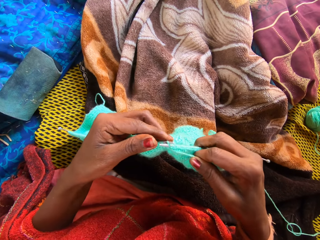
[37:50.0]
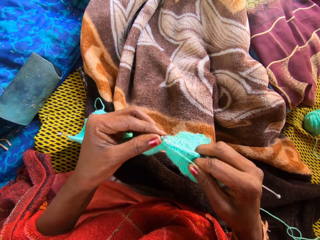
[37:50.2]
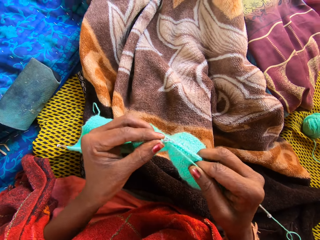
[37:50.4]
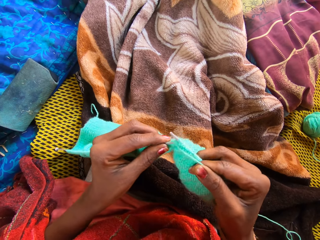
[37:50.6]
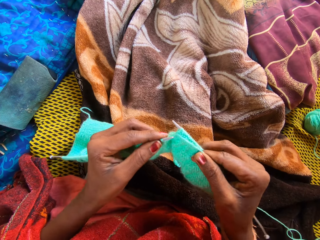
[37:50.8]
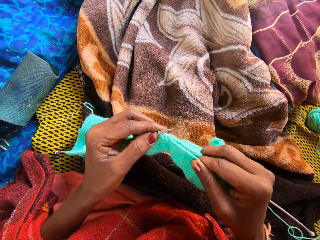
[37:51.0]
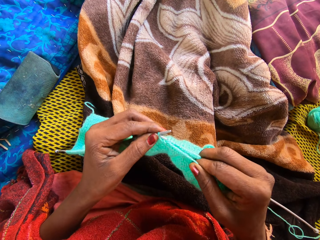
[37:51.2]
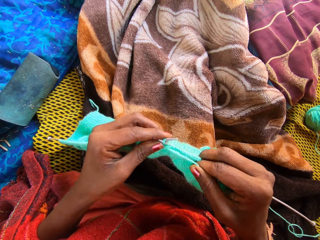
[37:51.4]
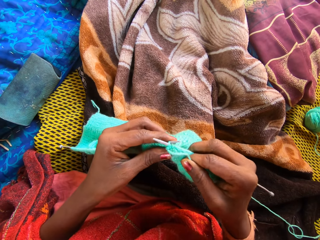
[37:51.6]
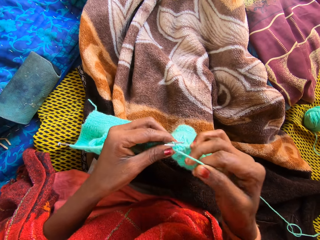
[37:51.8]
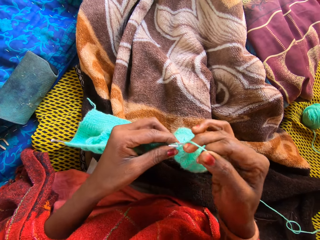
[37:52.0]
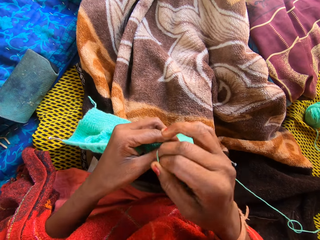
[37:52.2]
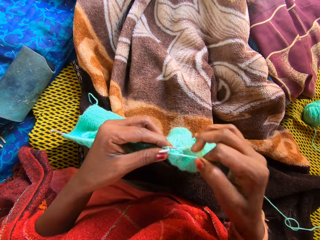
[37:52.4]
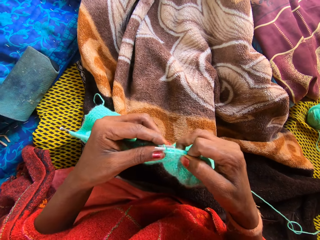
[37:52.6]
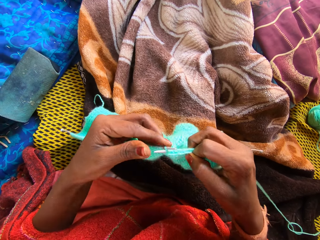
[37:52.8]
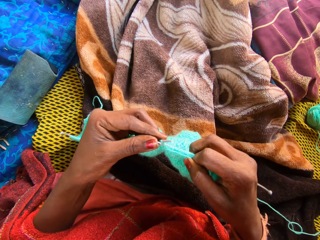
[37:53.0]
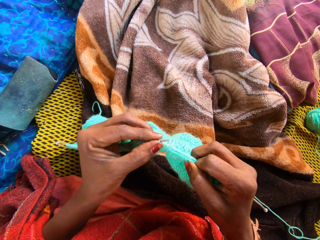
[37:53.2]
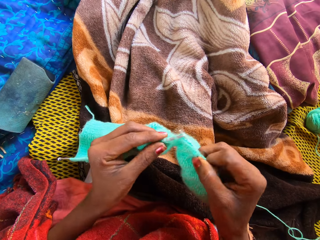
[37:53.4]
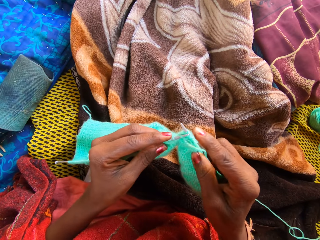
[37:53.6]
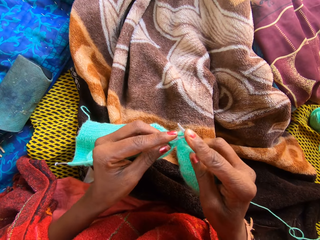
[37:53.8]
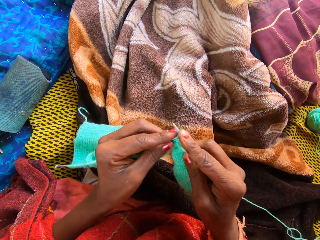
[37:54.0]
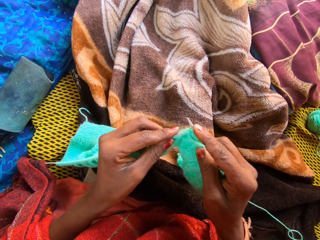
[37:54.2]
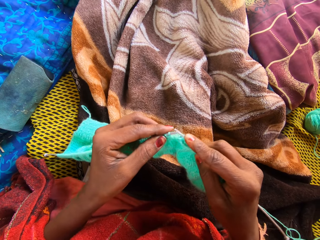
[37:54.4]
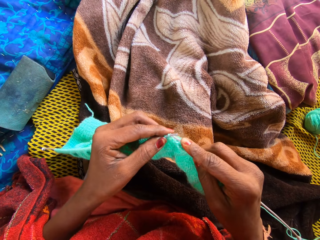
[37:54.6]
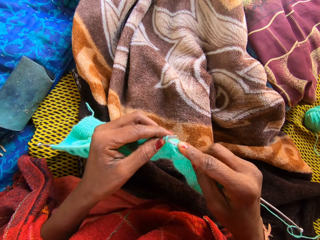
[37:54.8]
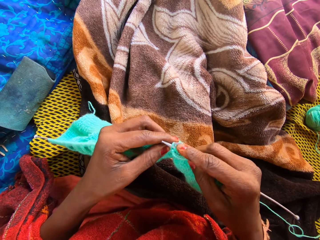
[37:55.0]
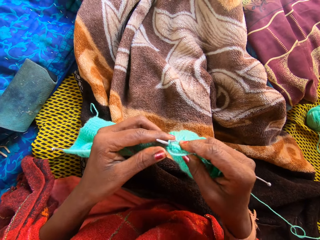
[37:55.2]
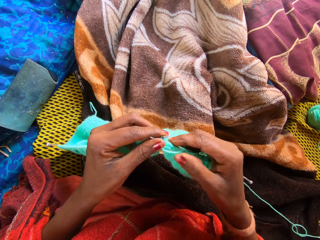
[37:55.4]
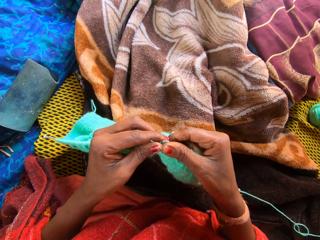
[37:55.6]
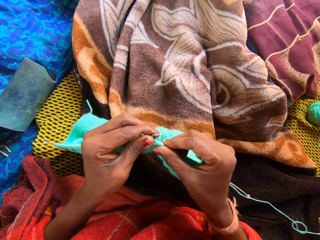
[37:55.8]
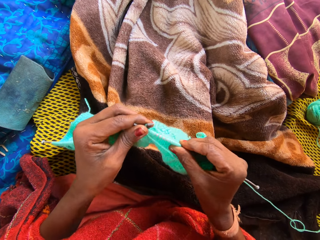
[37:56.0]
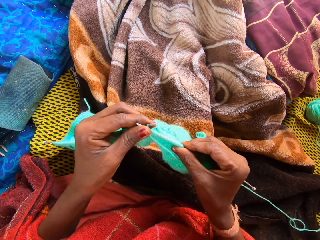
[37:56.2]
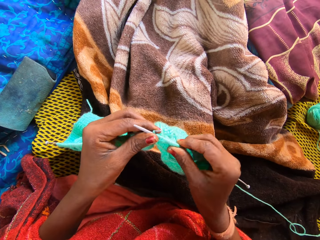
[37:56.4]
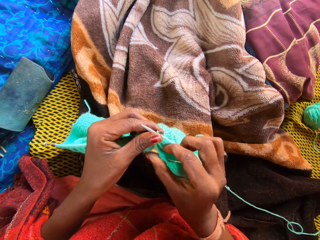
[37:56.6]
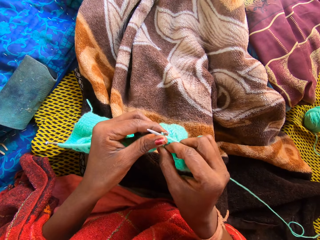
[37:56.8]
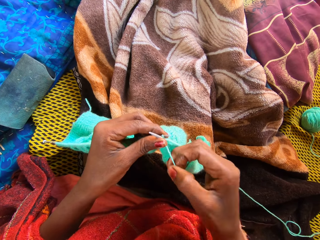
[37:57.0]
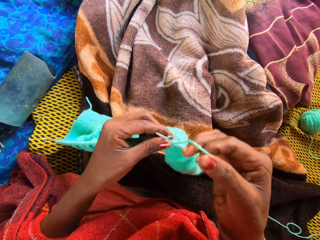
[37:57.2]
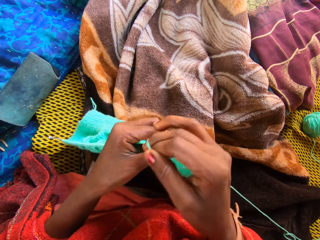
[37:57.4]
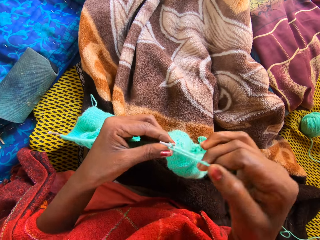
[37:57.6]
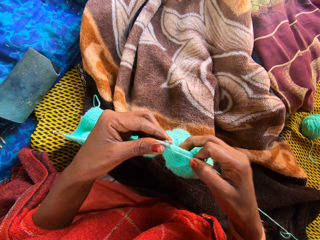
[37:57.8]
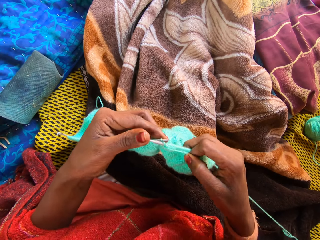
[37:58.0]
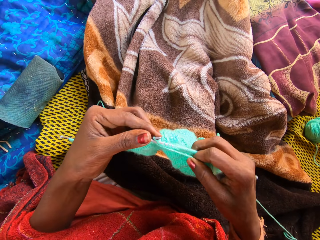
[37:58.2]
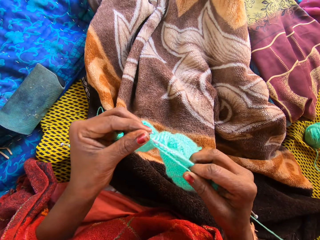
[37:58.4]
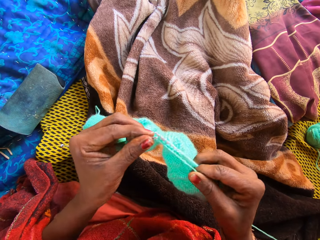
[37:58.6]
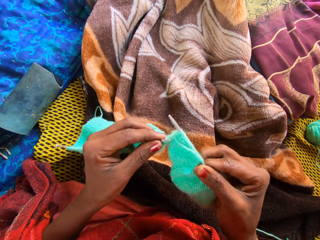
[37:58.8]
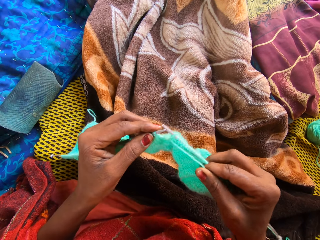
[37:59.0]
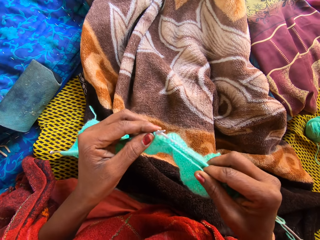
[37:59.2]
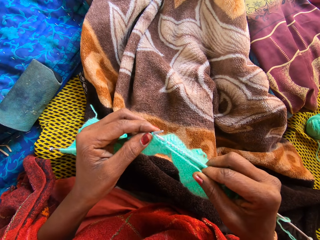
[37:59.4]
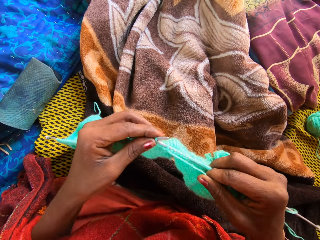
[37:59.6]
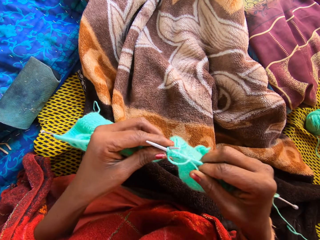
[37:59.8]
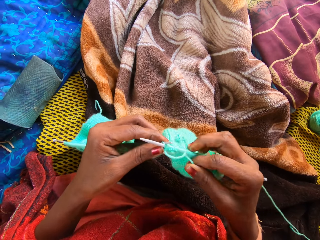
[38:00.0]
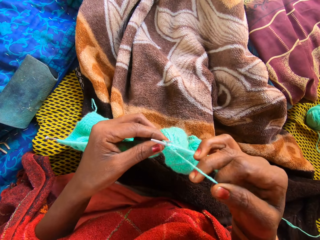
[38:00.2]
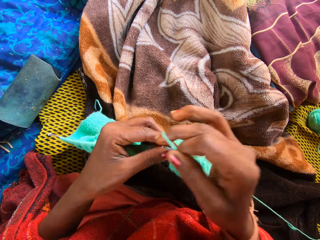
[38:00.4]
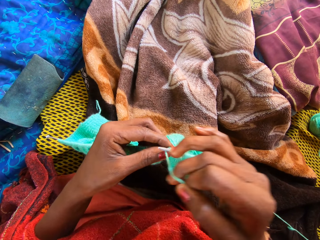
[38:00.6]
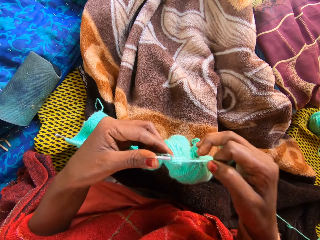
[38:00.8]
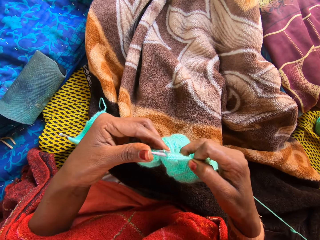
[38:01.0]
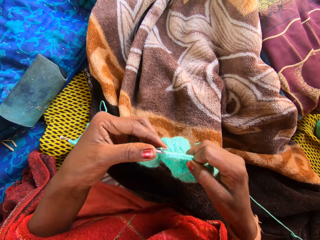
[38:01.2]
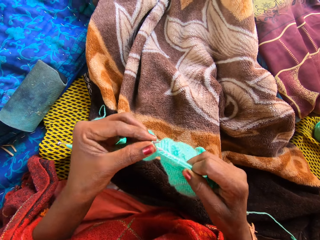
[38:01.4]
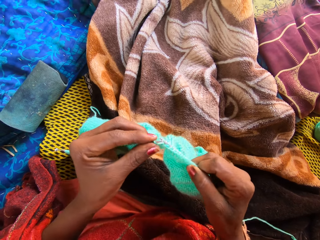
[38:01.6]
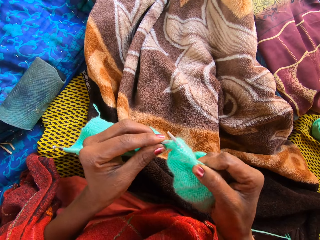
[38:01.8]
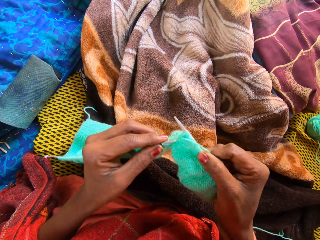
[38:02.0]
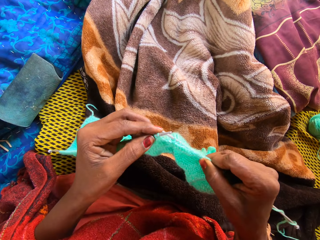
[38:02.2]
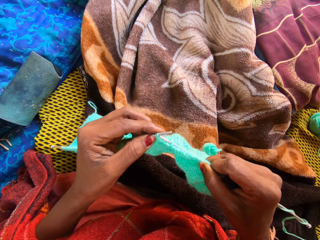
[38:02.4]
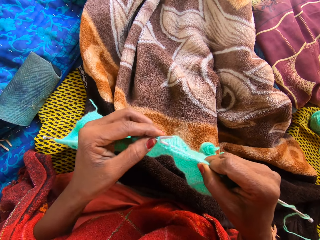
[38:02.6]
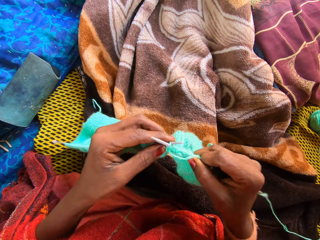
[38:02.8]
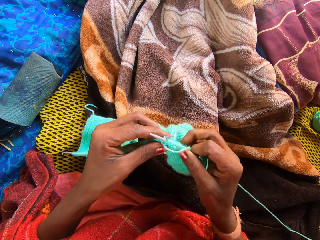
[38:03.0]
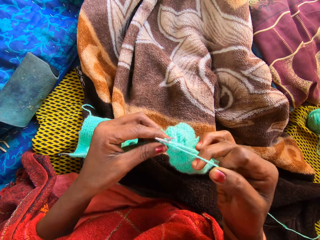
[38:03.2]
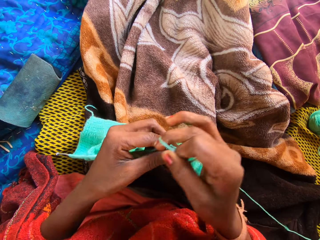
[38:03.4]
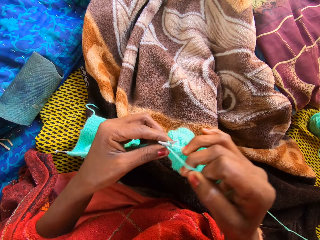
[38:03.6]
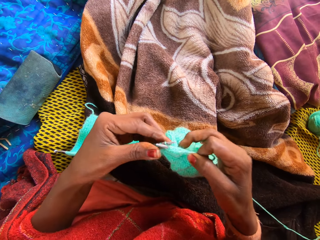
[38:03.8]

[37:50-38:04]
The camera wearer rolls the thread on the knitting needle. They hold the knitting needle. They knit the fabric.

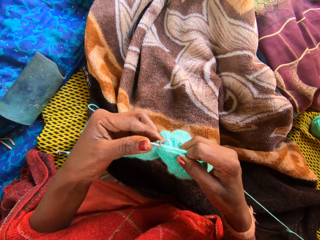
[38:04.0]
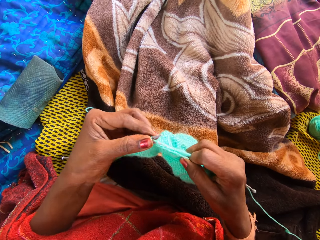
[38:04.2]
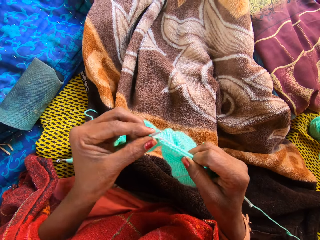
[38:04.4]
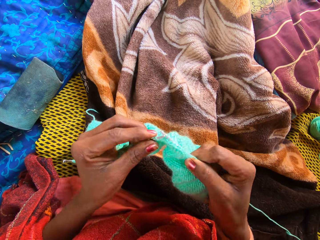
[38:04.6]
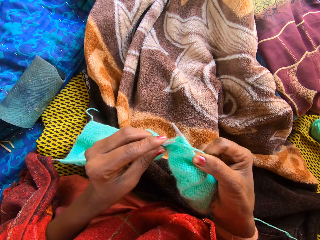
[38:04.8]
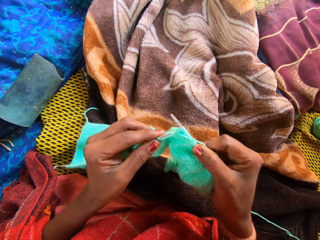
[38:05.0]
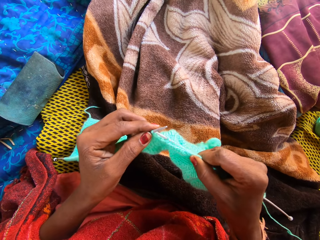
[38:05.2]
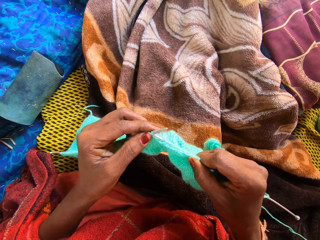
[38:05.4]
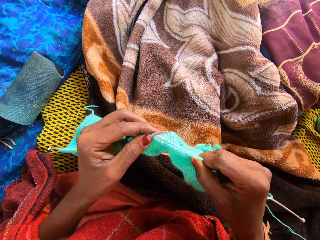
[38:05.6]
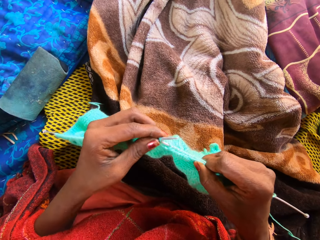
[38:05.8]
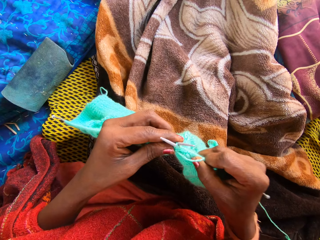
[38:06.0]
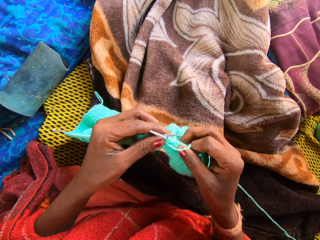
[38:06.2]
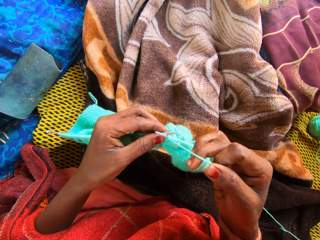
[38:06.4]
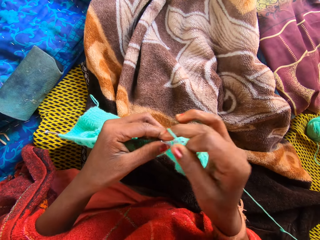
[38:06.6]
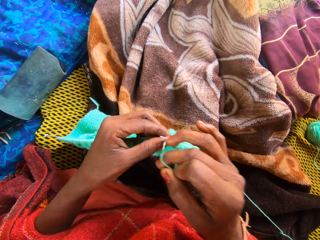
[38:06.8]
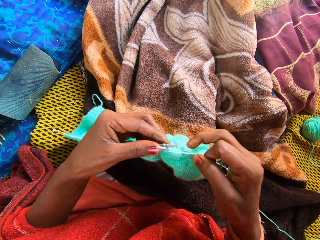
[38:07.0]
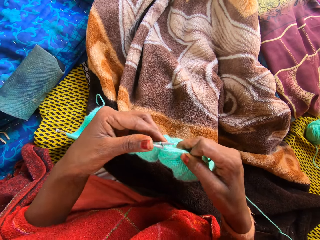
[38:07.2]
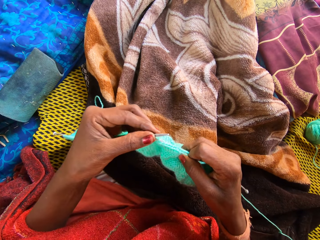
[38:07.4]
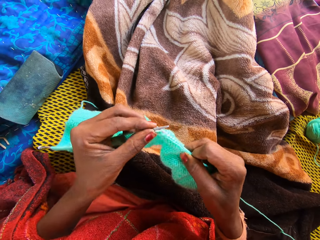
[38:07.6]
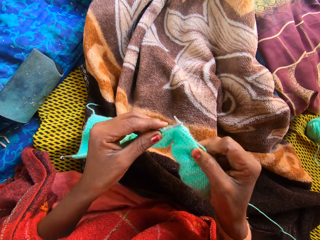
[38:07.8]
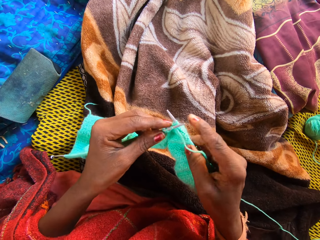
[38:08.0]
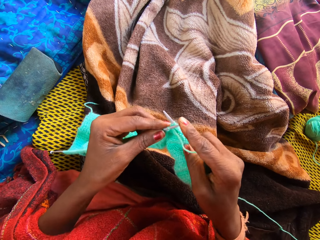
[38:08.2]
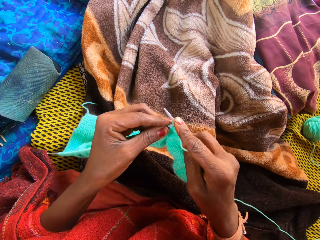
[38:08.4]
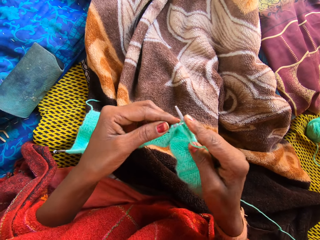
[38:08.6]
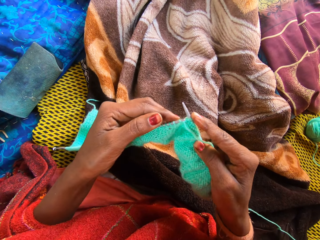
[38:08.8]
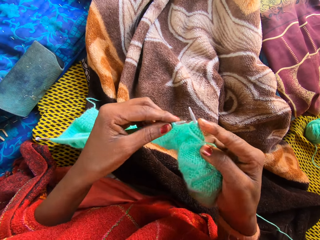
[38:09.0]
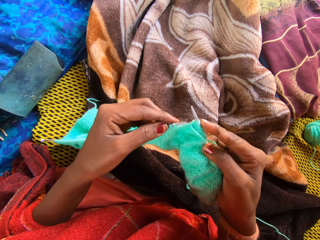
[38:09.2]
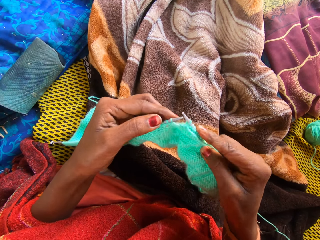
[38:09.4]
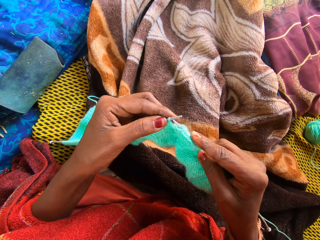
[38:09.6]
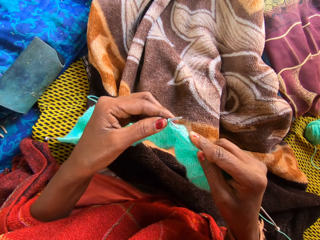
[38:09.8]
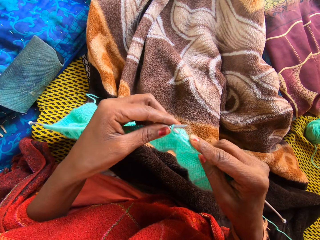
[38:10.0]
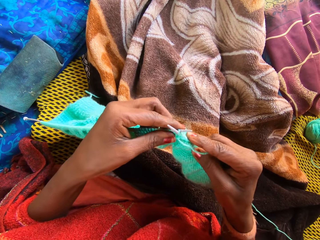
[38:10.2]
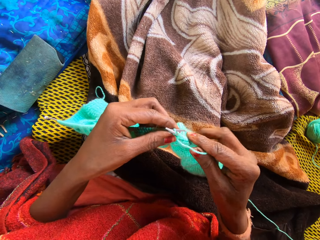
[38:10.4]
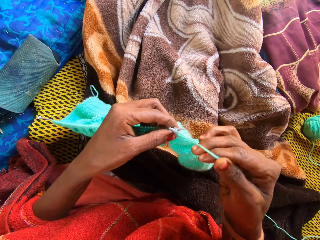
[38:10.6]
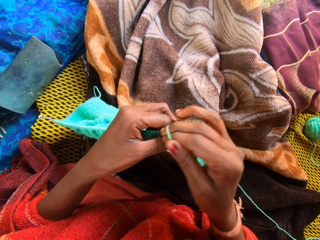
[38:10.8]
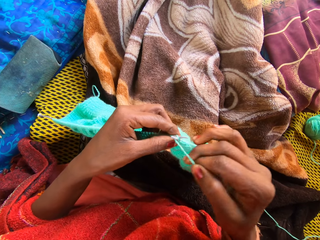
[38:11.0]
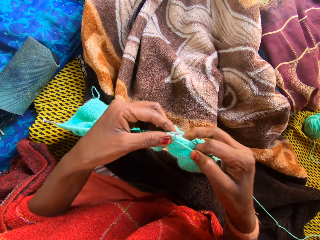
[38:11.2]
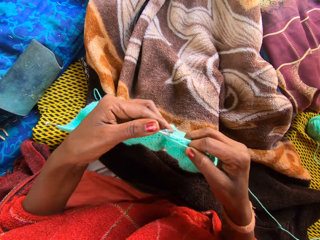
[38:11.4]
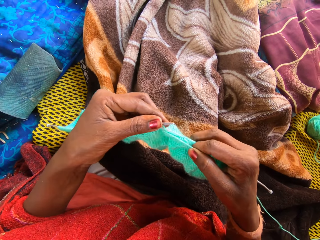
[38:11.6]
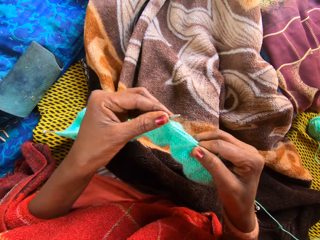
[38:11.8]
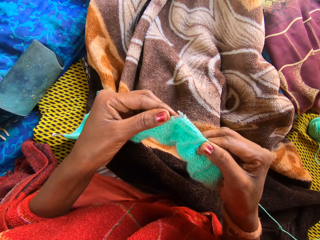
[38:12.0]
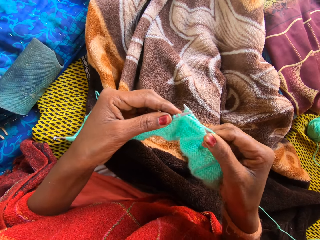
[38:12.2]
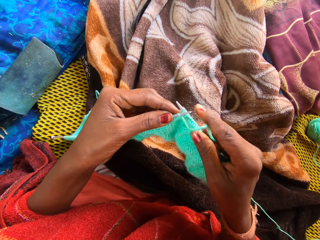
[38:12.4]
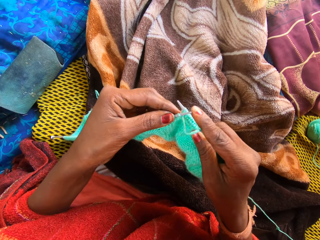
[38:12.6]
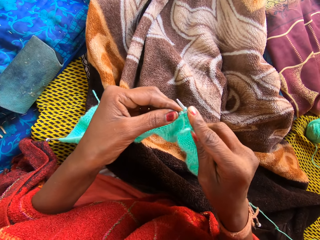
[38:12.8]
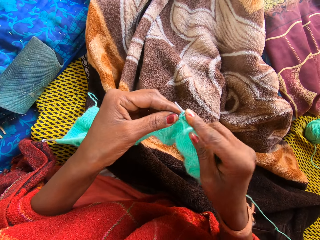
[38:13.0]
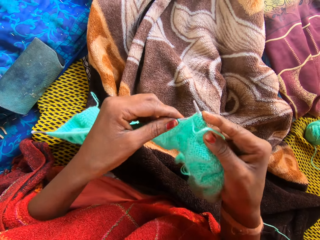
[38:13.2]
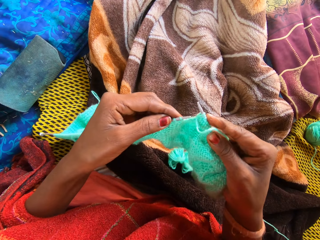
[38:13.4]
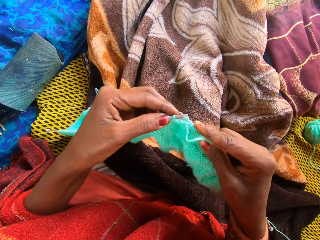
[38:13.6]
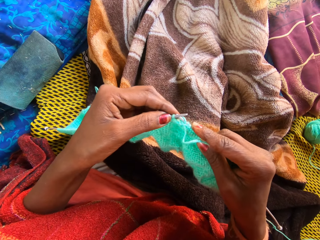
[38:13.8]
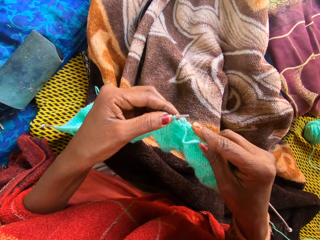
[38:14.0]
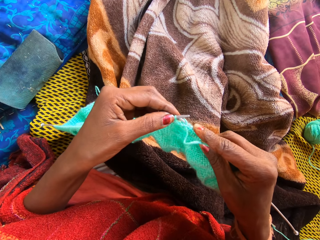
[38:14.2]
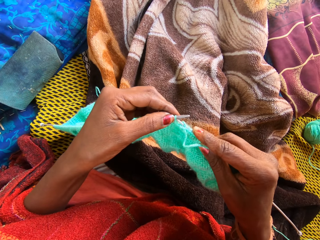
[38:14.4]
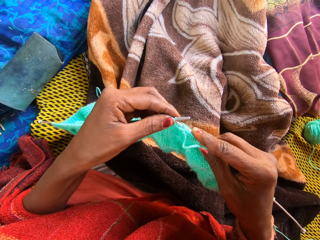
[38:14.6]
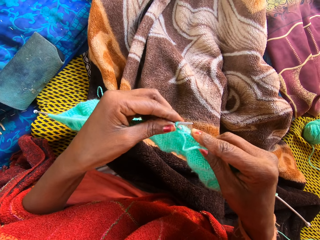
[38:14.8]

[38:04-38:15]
The camera wearer holds the thread with her right hand. She knits the fabric.
